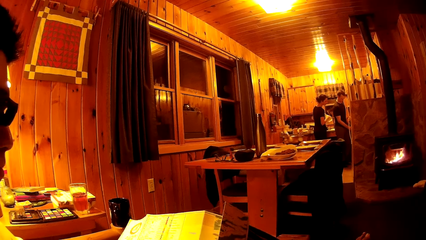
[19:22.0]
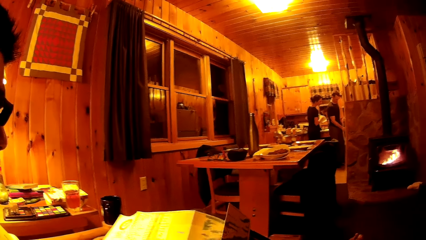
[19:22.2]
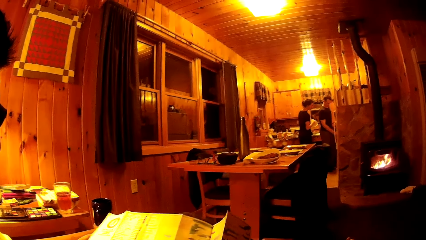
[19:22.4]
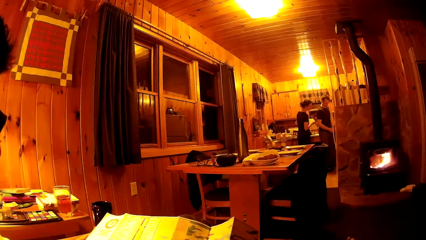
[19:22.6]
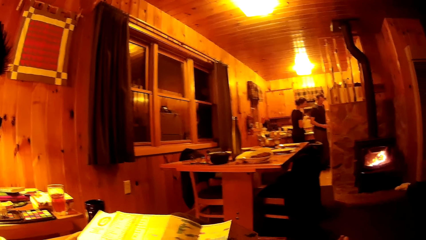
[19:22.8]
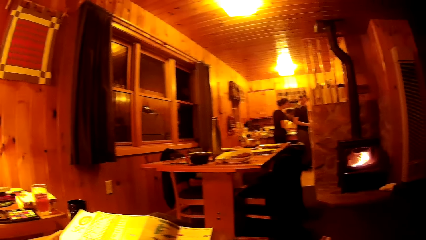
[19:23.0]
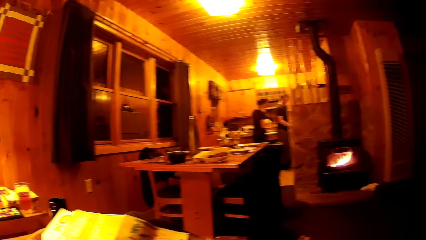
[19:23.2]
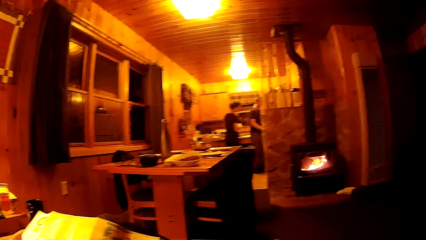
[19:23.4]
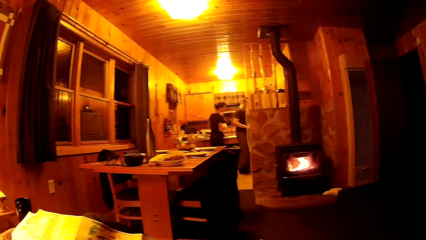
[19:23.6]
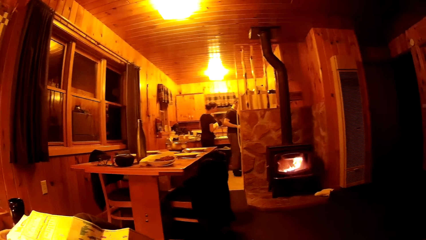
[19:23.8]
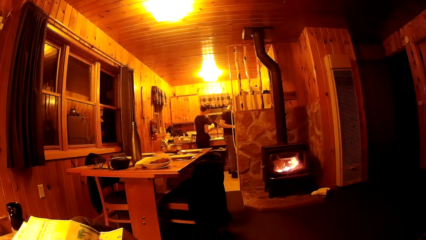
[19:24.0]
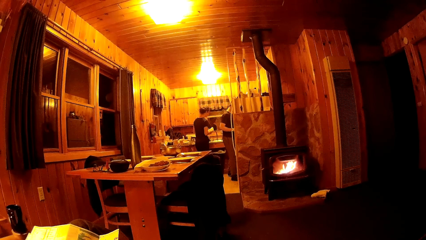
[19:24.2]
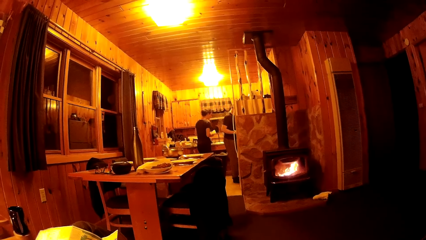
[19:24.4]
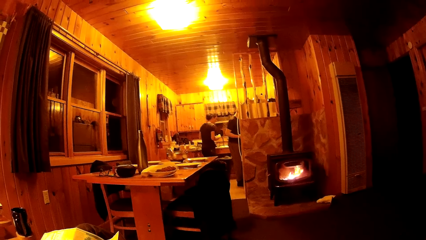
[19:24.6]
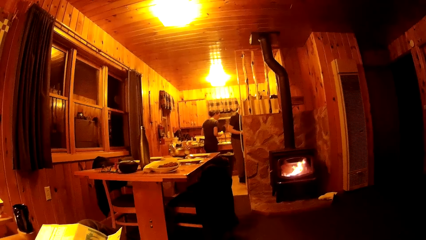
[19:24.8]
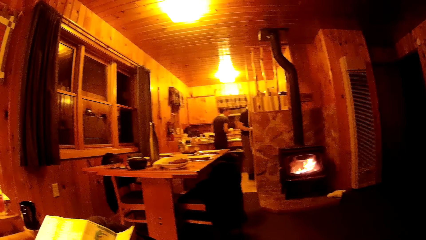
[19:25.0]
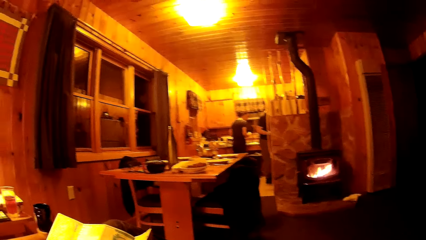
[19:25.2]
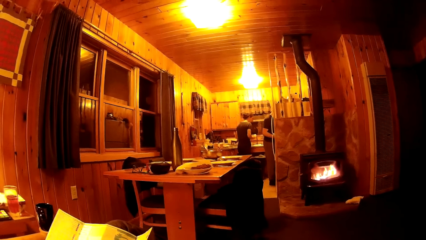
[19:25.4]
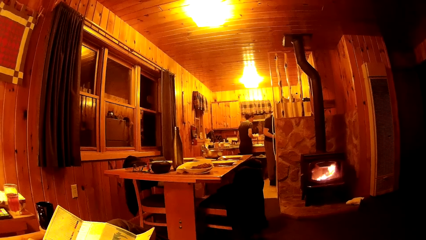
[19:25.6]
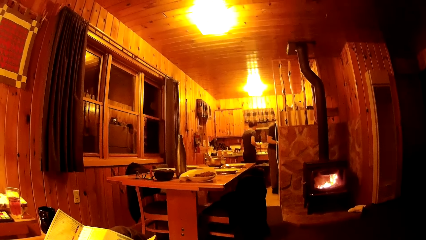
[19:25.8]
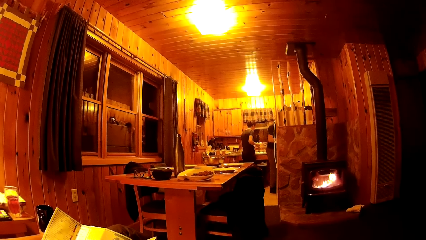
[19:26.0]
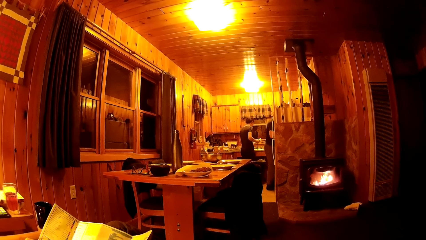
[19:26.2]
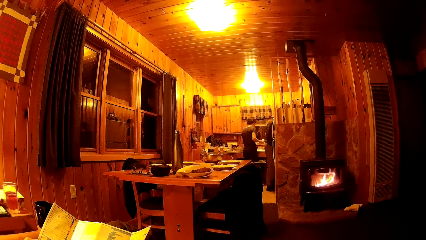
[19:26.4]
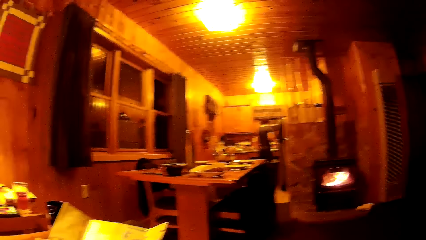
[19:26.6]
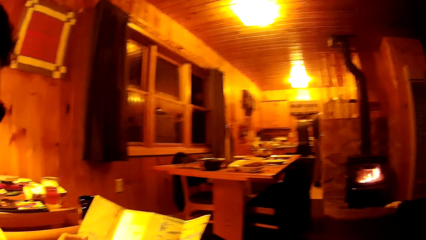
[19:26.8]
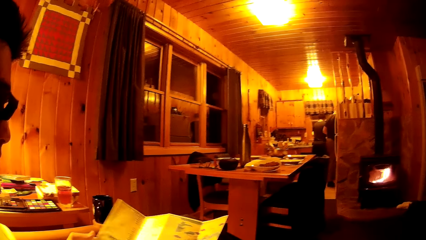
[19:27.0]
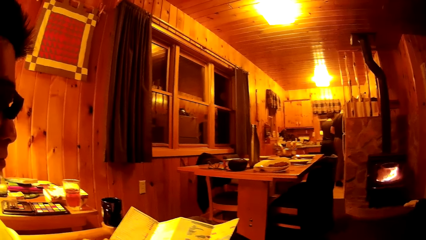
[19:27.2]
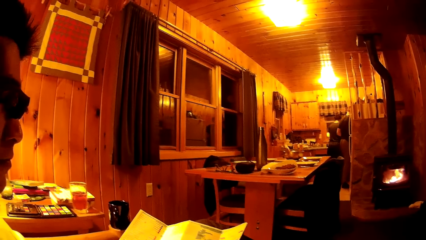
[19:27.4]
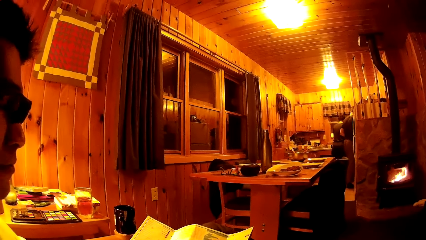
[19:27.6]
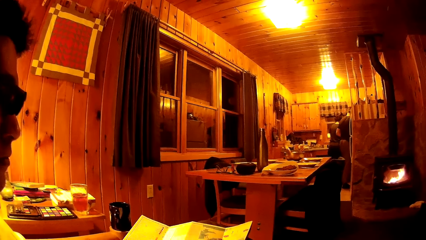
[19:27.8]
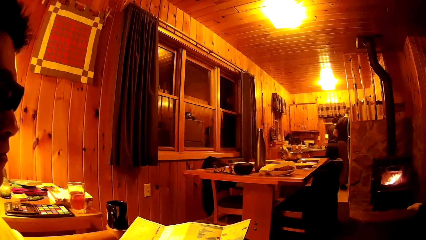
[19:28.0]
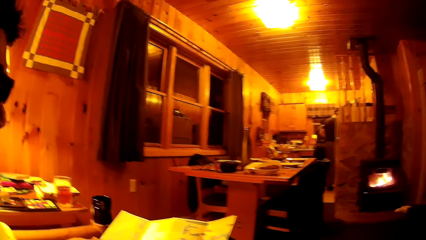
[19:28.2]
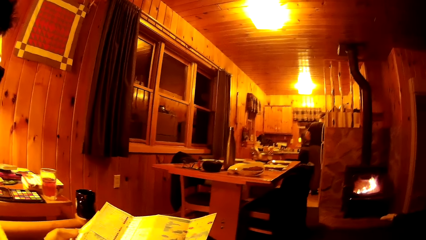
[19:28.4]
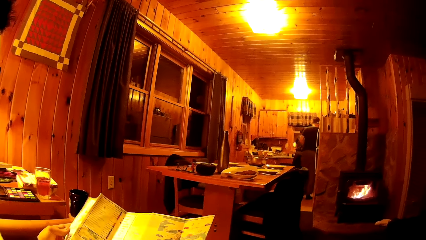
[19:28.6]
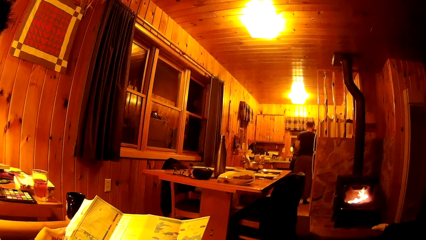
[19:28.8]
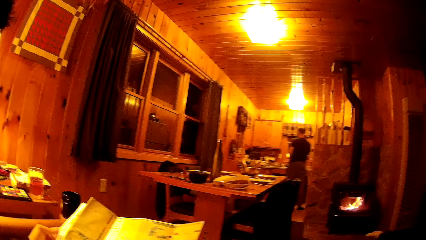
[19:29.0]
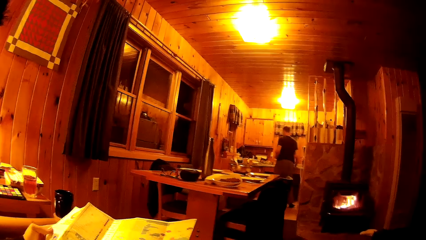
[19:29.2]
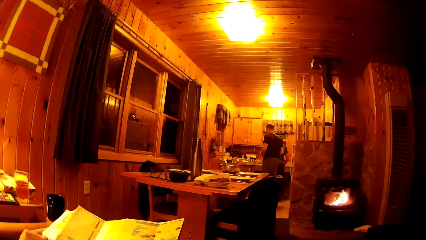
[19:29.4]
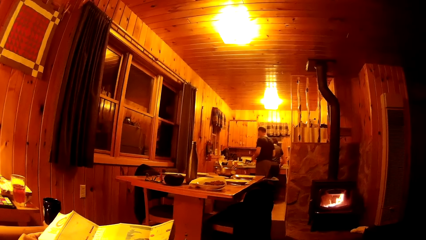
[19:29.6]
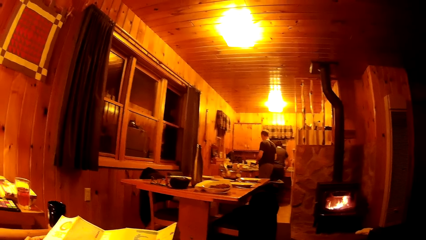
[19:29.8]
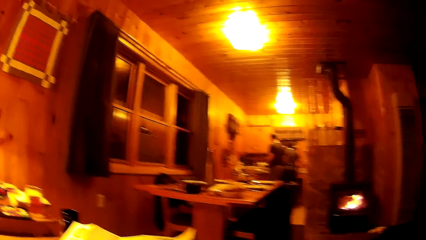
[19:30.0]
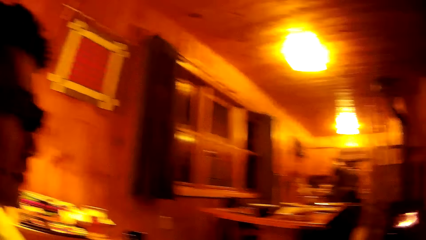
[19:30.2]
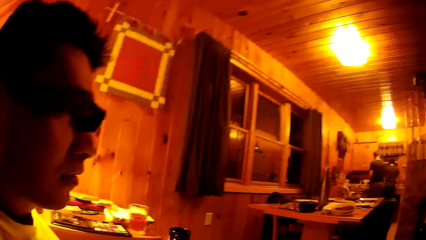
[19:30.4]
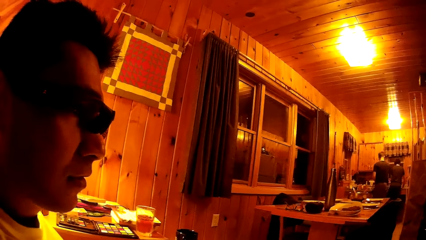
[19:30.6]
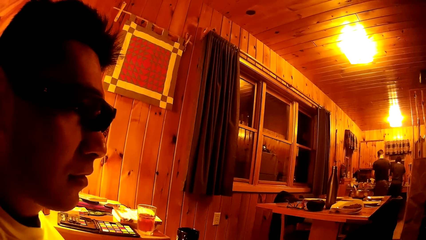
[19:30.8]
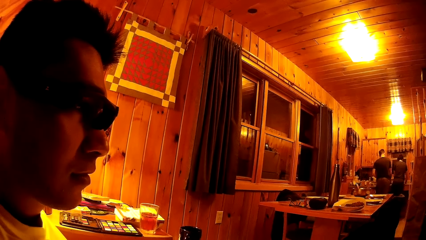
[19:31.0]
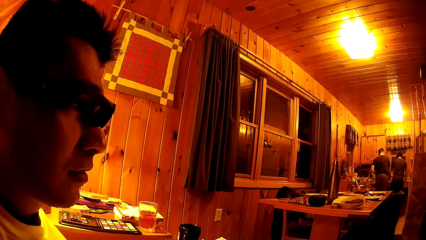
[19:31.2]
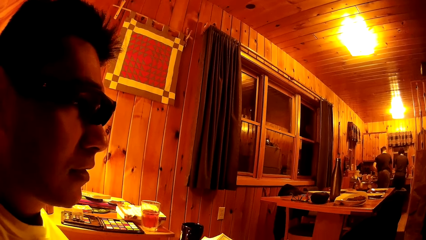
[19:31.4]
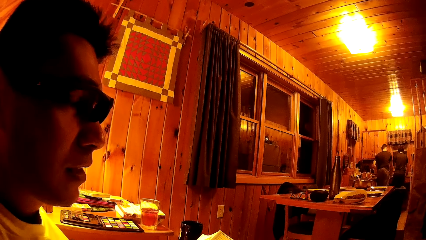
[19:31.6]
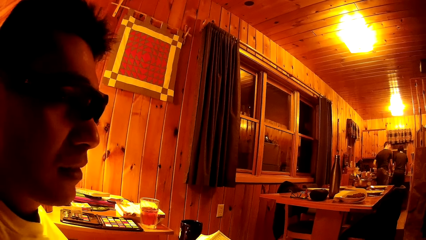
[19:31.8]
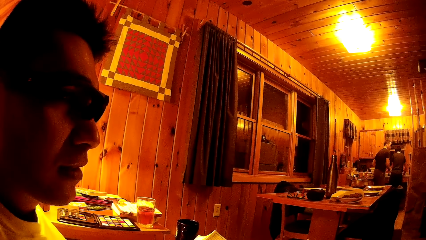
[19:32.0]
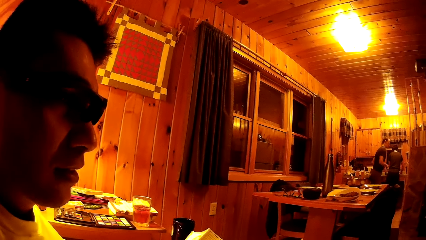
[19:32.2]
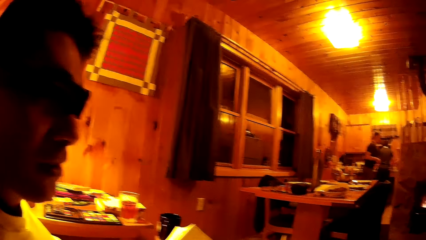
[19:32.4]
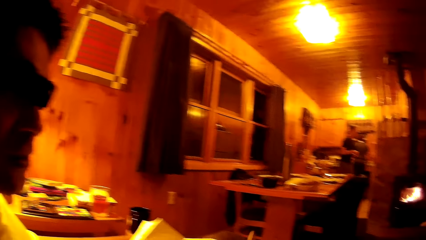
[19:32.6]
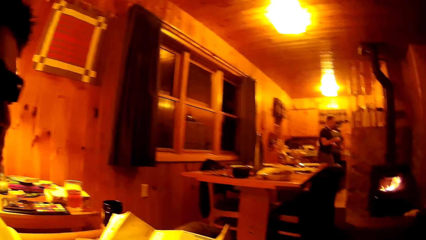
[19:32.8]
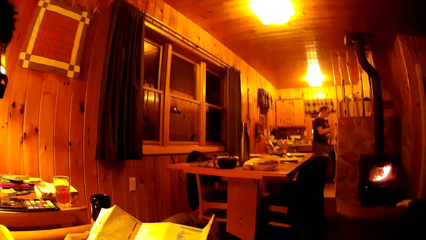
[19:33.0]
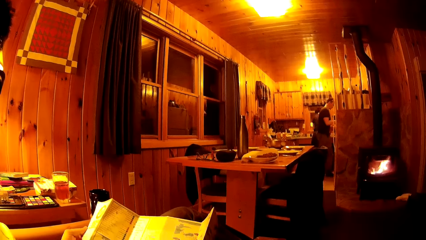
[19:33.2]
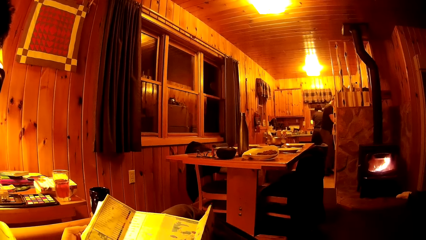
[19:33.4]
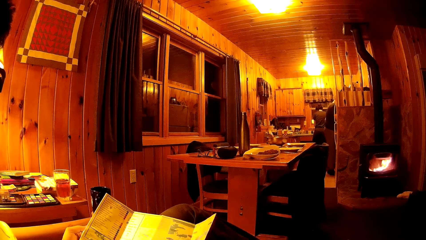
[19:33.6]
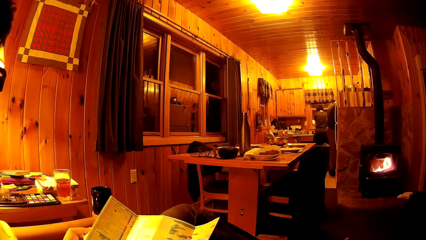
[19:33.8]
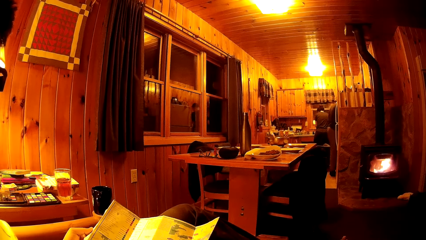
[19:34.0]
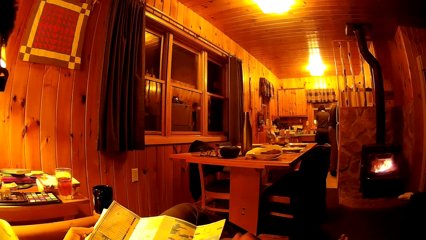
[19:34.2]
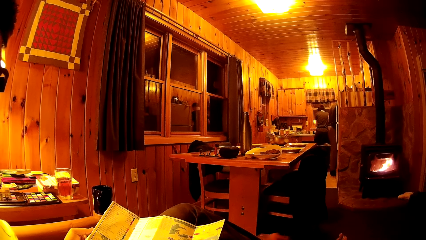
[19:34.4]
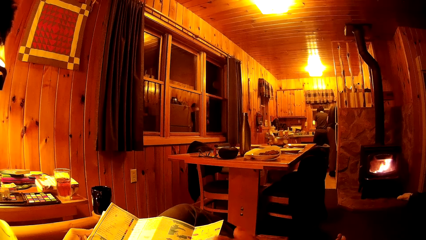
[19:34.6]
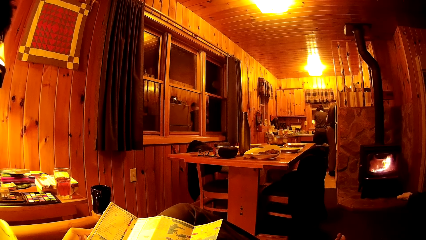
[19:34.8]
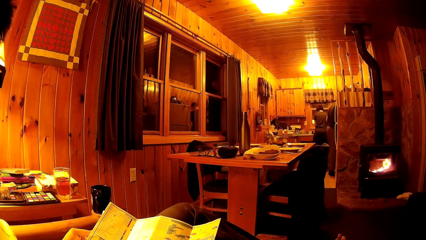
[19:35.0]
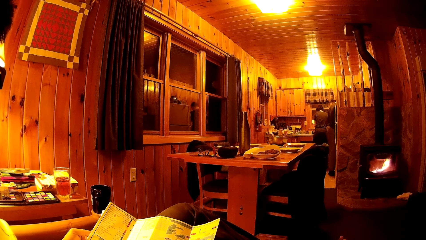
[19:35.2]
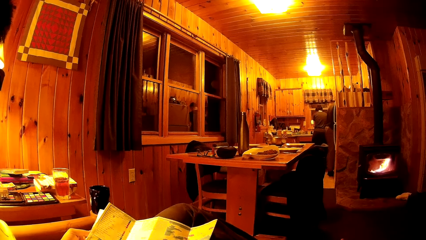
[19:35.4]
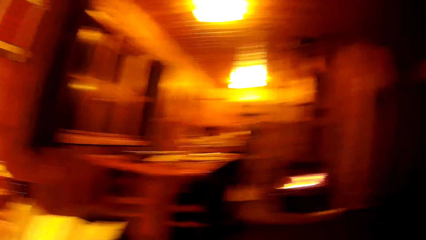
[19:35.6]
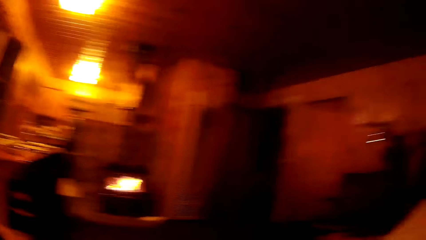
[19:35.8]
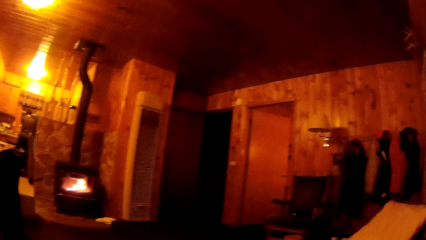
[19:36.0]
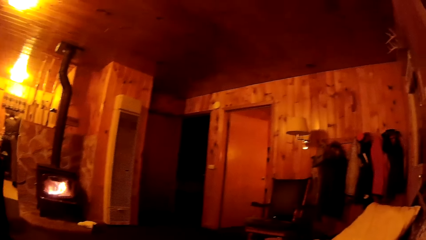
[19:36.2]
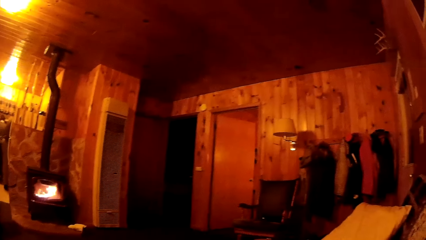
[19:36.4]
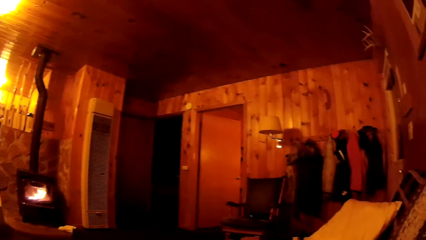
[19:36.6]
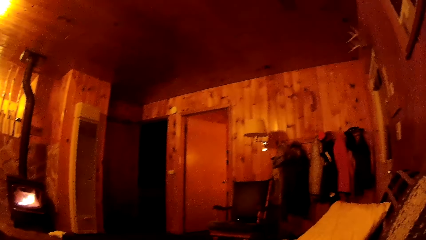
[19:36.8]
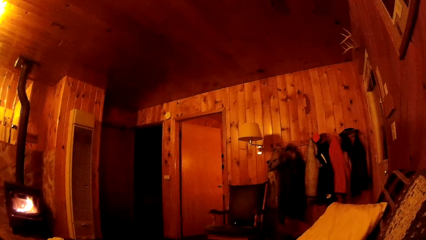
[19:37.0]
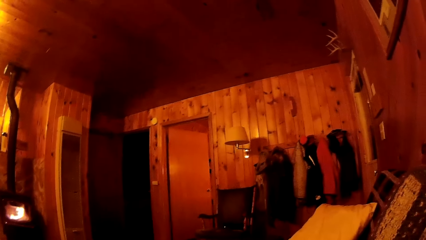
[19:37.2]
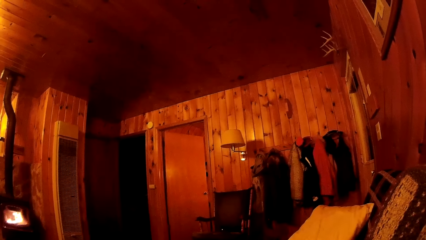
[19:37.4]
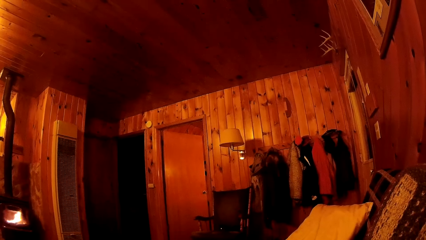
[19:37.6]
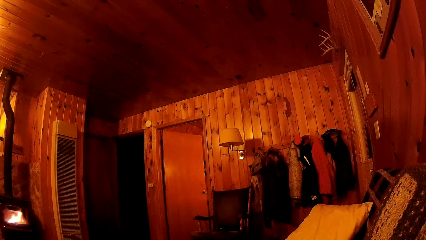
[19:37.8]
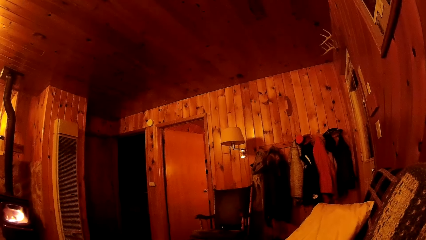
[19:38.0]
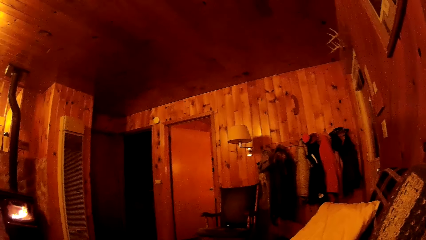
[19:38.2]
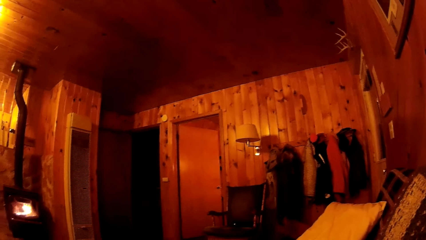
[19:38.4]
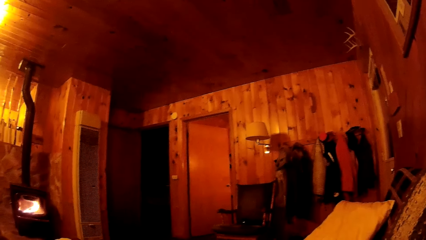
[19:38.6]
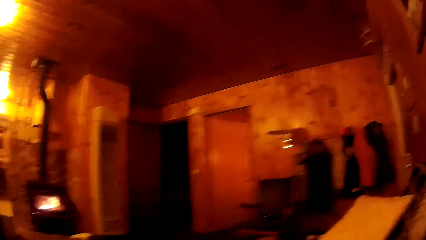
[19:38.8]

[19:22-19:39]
The camera wearer looks around. They interact with a man.
